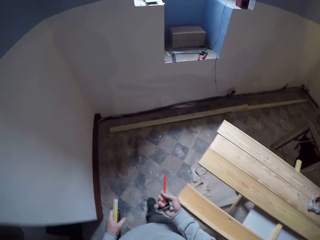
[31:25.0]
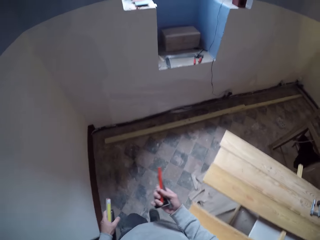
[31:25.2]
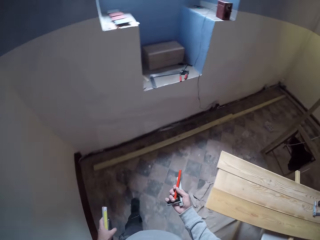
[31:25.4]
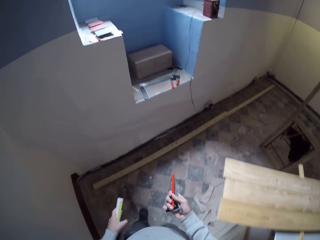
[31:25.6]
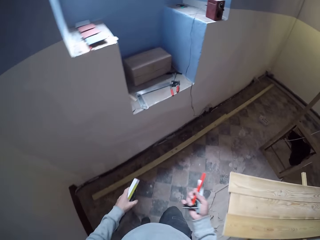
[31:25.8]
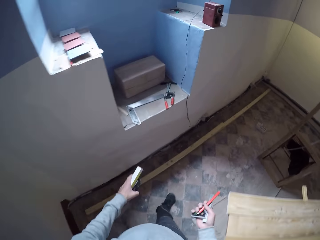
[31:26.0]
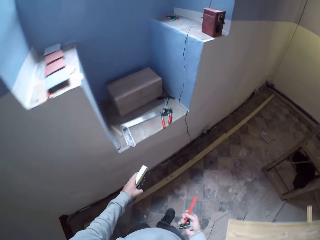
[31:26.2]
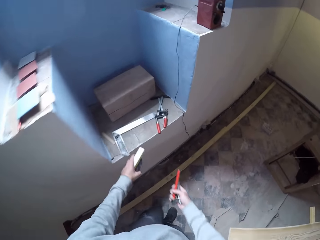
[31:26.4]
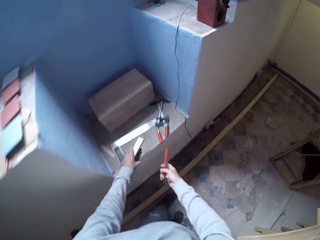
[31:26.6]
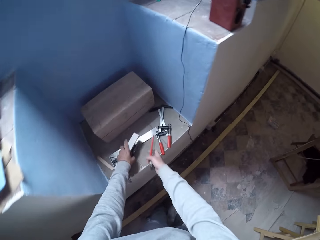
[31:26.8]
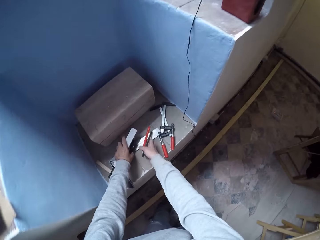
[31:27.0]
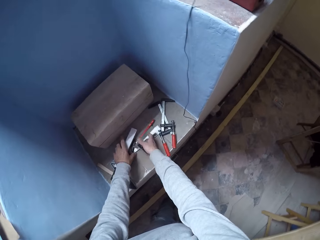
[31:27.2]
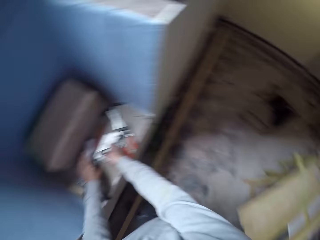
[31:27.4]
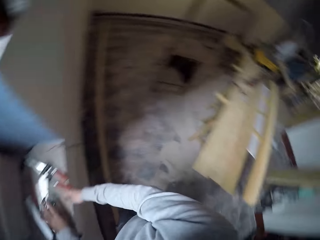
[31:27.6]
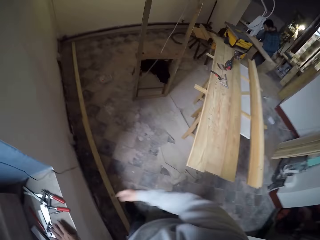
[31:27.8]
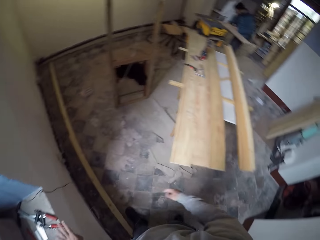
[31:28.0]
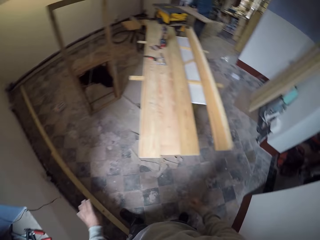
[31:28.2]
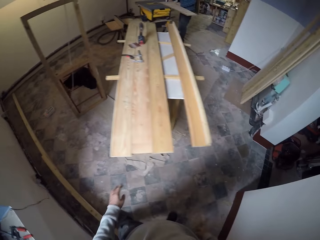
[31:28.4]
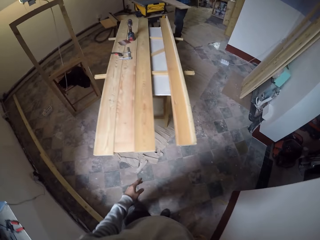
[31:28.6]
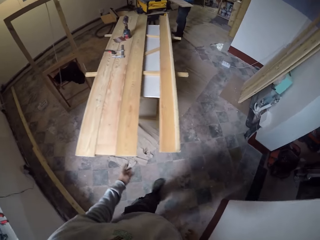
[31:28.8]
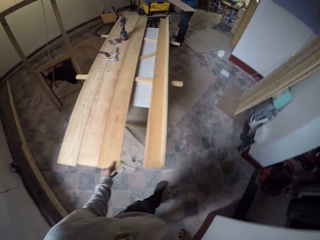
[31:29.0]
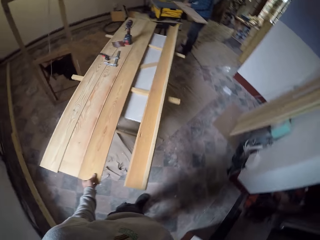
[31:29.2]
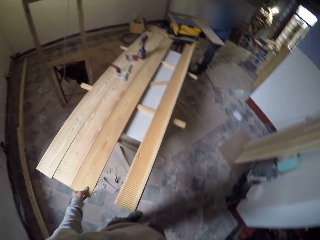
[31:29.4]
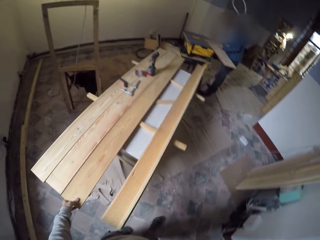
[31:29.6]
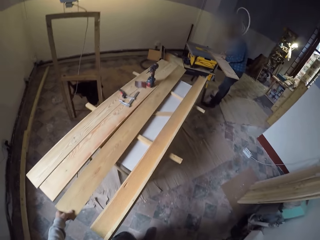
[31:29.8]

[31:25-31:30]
The camera wearer puts the try square on the floor. They walk in the workshop. They turn the plywood.

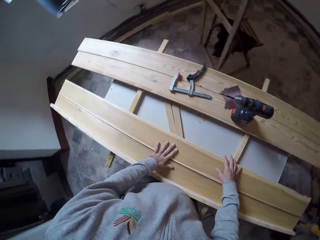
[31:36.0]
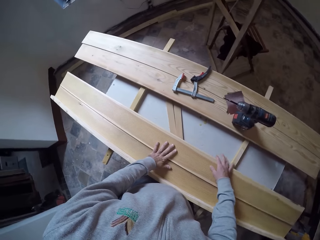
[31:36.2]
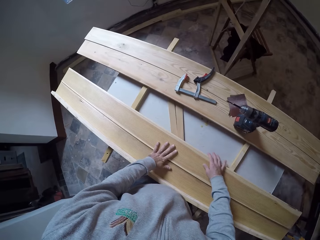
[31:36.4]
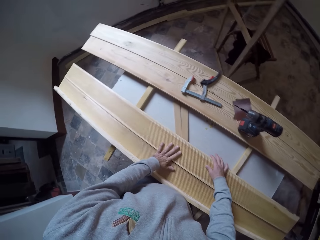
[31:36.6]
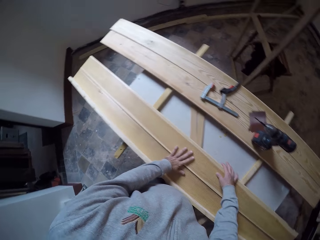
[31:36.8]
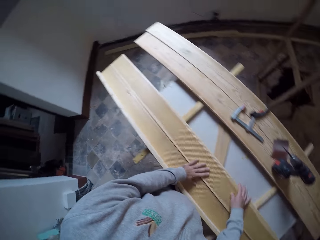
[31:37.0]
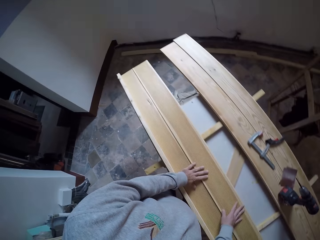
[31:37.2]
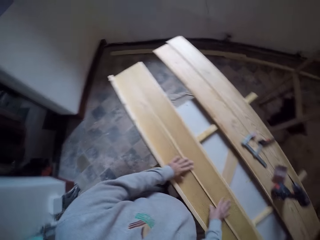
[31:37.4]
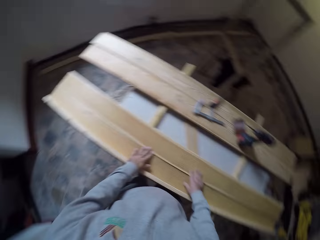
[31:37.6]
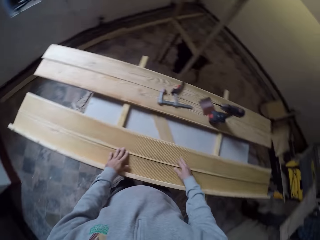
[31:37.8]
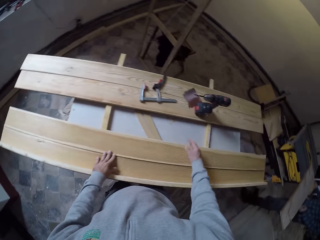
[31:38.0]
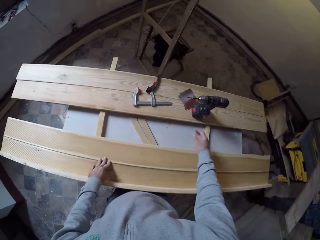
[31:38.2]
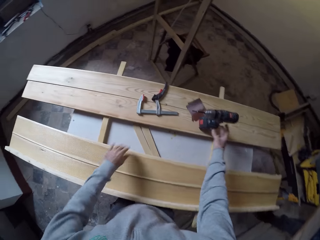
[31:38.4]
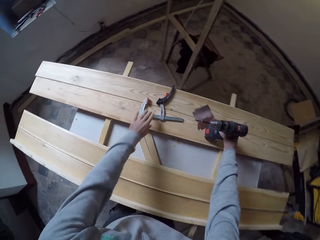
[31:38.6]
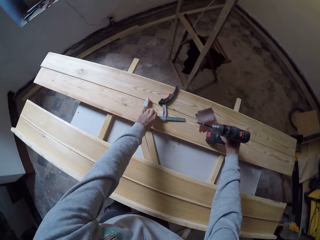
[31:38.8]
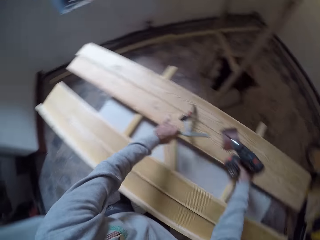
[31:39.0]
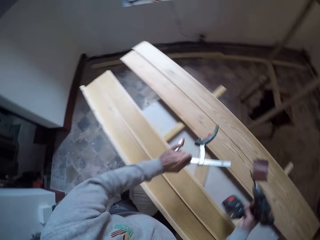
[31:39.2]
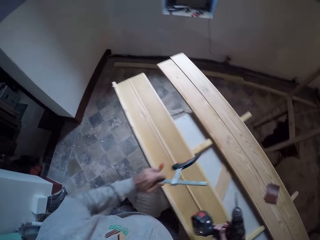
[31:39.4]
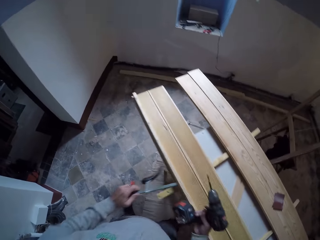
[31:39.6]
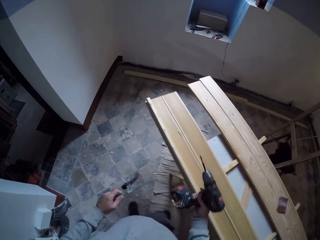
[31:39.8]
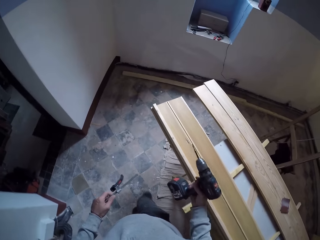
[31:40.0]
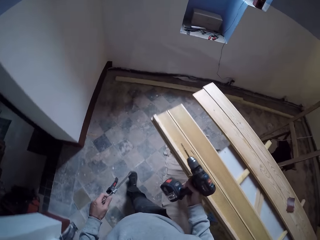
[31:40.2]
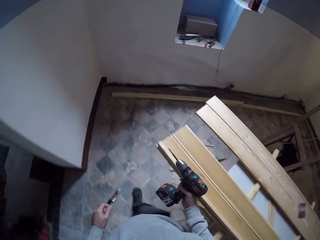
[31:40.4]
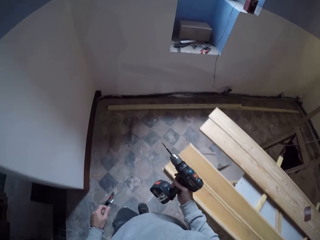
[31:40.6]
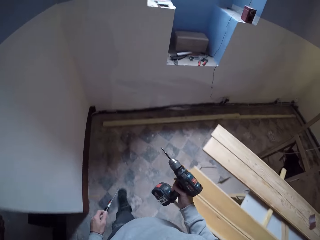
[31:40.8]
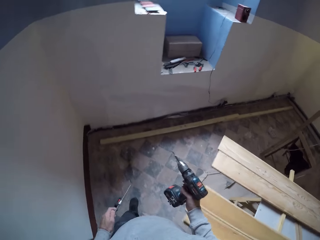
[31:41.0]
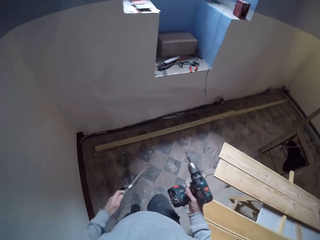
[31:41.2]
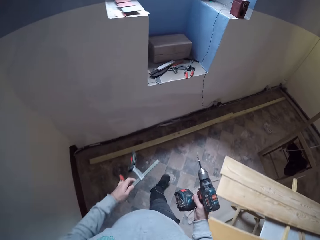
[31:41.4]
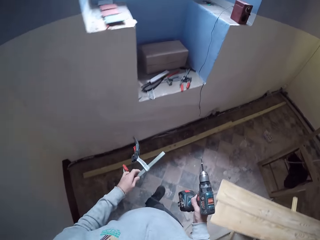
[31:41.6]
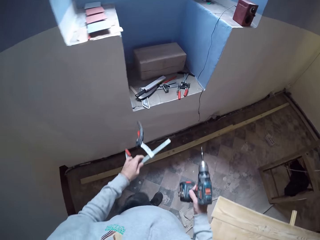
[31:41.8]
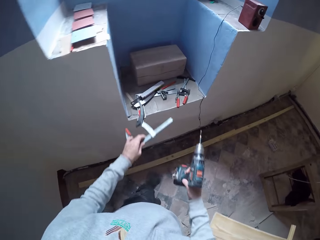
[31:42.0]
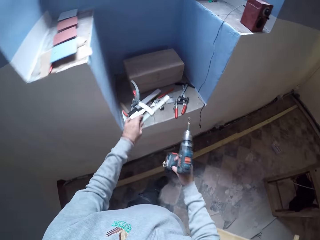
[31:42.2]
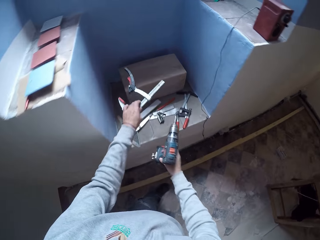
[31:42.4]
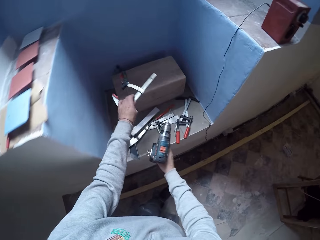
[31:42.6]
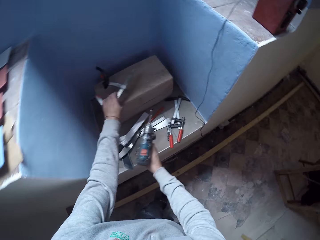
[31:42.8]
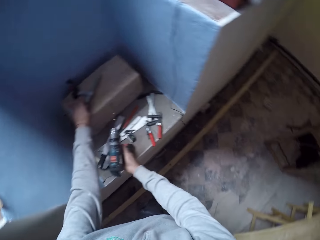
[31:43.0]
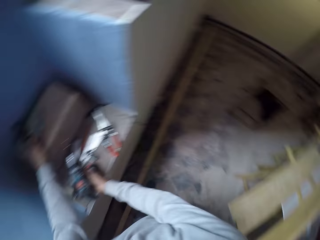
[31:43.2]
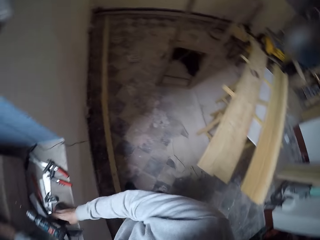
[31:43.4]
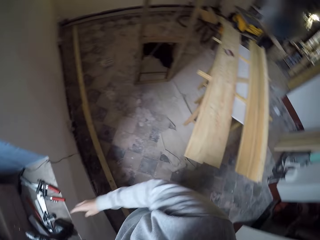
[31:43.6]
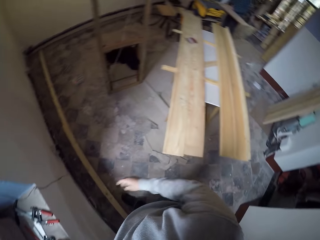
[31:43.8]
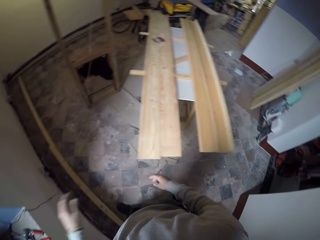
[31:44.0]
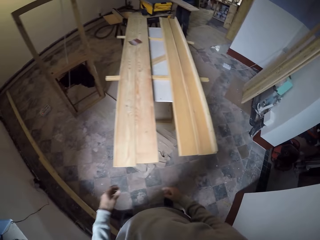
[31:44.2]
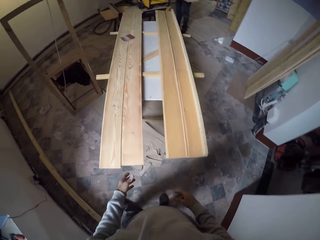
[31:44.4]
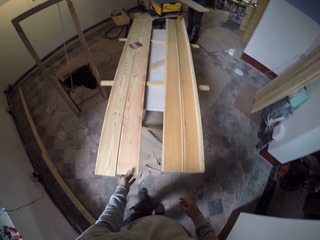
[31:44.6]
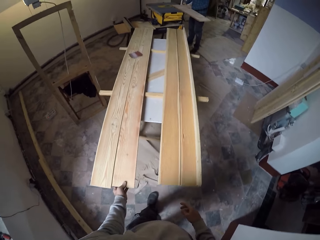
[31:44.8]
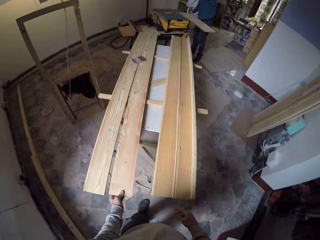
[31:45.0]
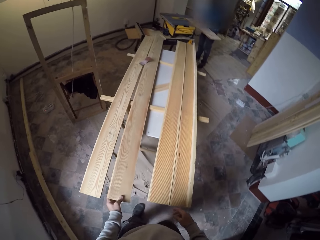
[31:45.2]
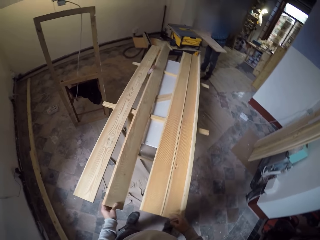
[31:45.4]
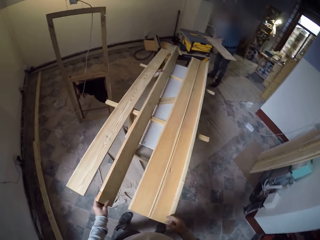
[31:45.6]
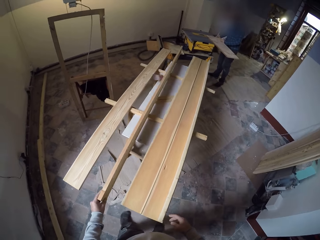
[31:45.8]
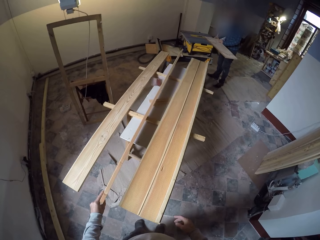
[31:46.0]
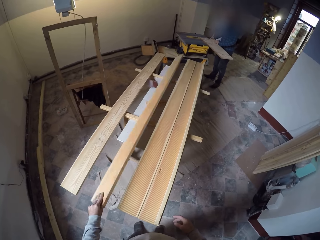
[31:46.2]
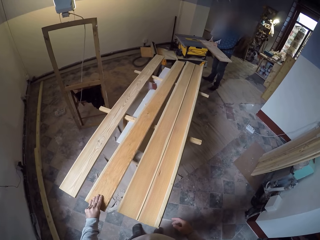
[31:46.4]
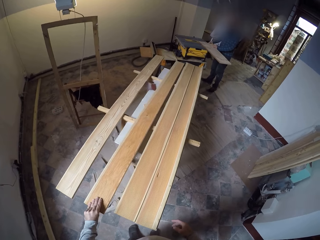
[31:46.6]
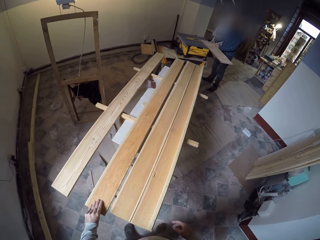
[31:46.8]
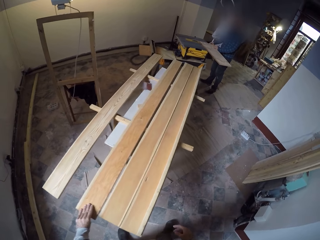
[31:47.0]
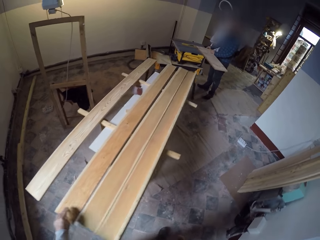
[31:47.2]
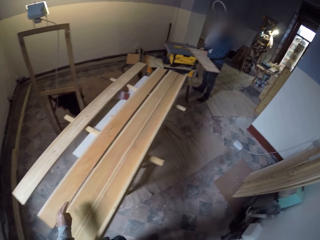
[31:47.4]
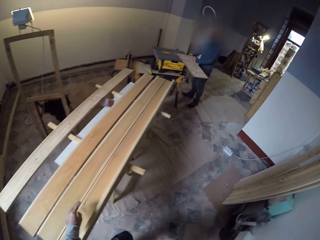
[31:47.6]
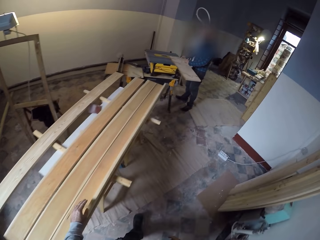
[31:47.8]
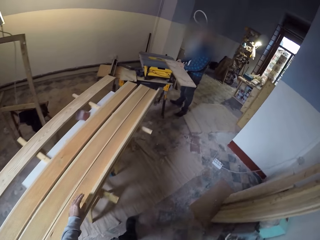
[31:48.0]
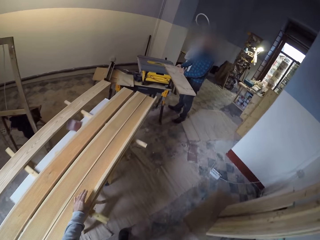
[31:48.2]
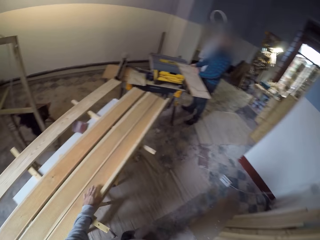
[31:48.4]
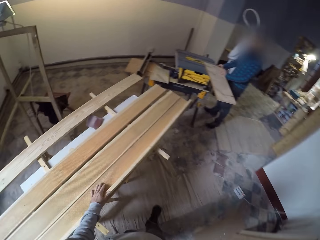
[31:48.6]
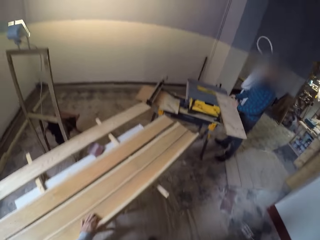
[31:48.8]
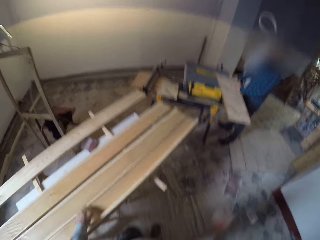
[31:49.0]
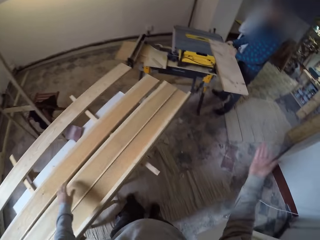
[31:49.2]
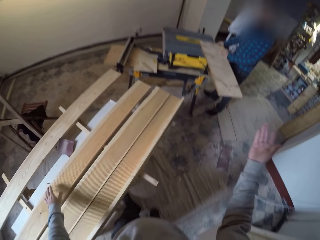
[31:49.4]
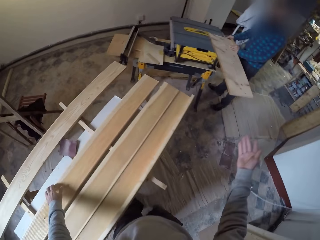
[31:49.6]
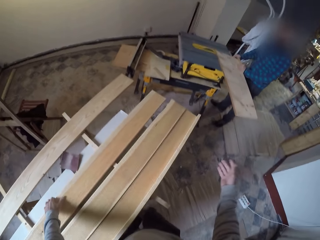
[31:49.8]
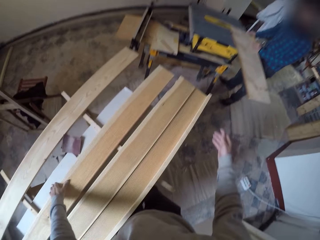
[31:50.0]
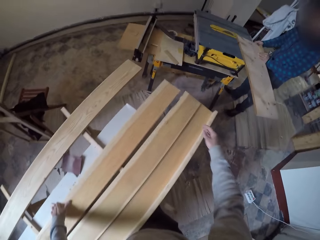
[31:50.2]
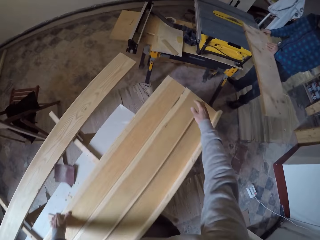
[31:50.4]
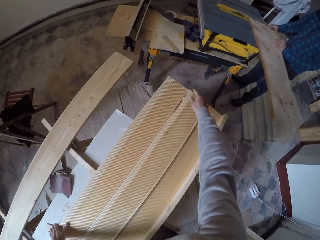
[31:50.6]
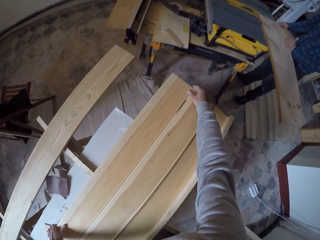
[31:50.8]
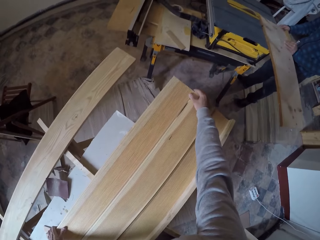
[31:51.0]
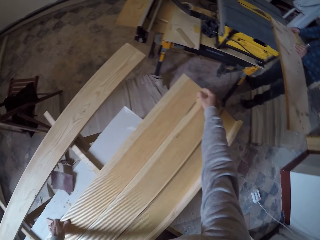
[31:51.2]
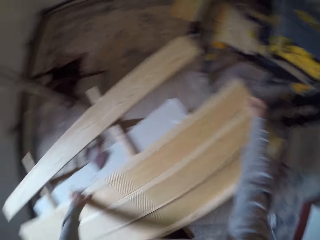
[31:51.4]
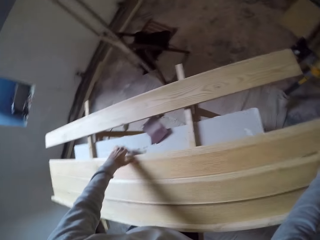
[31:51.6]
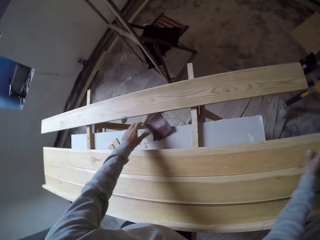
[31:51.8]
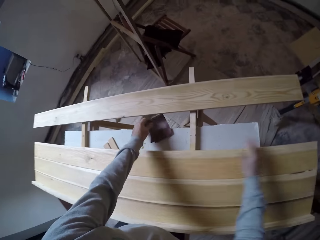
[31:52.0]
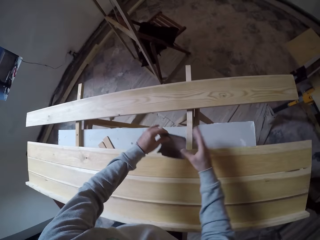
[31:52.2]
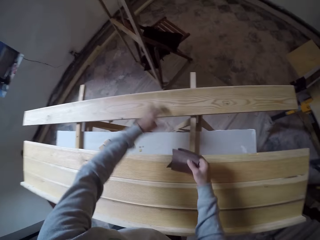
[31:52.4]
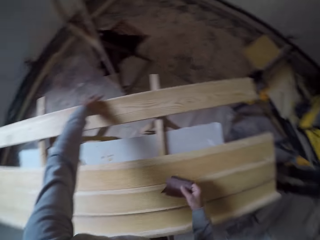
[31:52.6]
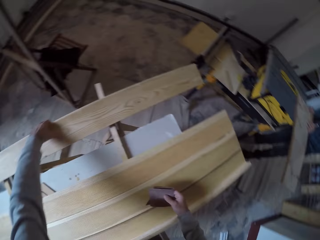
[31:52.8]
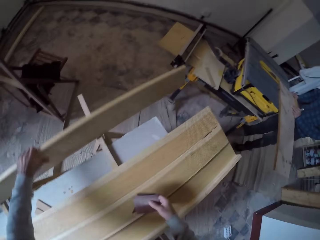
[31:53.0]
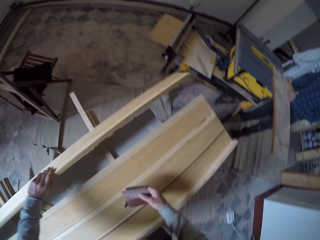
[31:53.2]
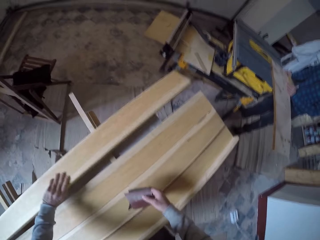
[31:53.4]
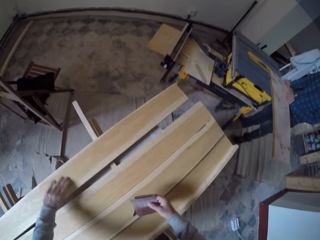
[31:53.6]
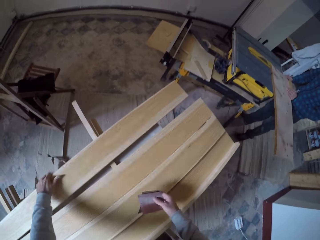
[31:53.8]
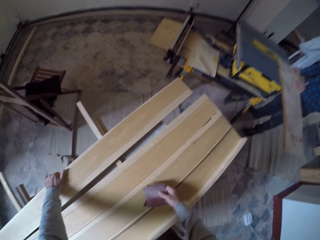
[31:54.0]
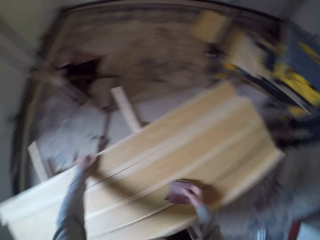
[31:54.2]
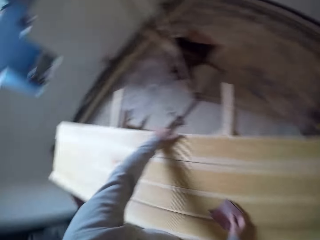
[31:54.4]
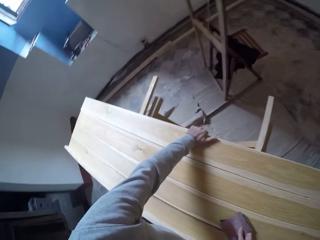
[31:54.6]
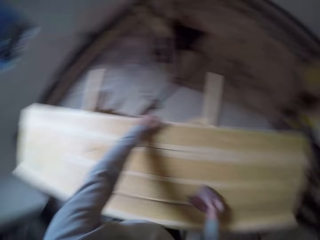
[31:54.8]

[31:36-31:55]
The camera wearer looks around. They pick up the driller and the wood holder. They walk in the workshop. They place the driller on the block. They walk in the workshop. They turn the plywood. They pick up the wood with the left hand from the stretch. They place the wood on the stretch with the left hand. They walk around in the workshop. They place the left hand on the wood. They gesture to a person with a hand. They align the wood with both hands on the stretch. They pick up the sandpapers from the stretch with the left hand. They place the sandpaper in the right hand with the left hand. They adjust a wood piece with the left hand. They turn the wood with the left hand.
